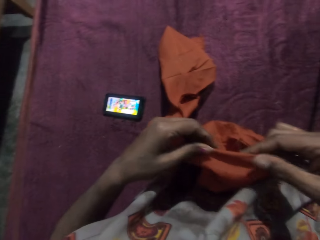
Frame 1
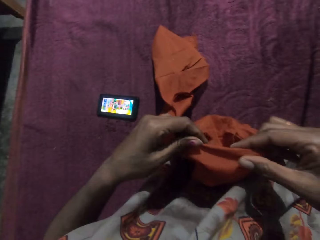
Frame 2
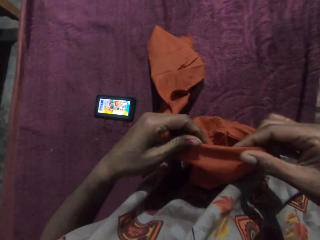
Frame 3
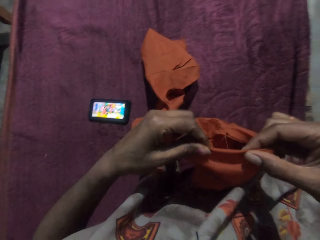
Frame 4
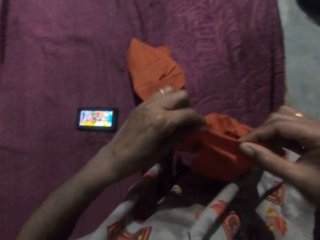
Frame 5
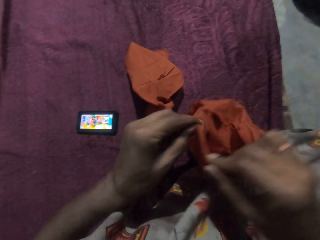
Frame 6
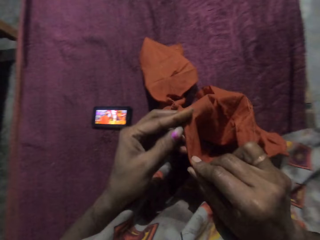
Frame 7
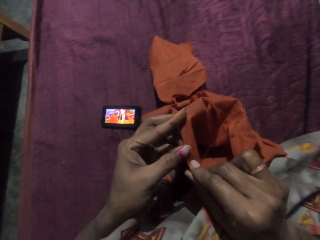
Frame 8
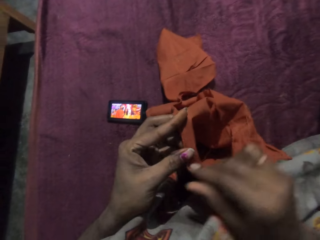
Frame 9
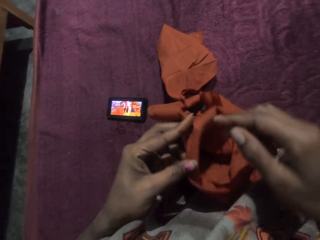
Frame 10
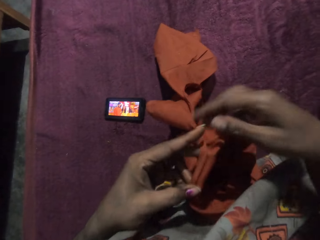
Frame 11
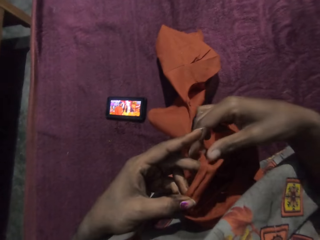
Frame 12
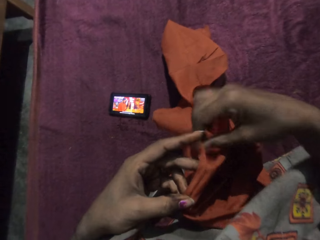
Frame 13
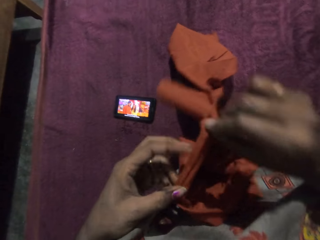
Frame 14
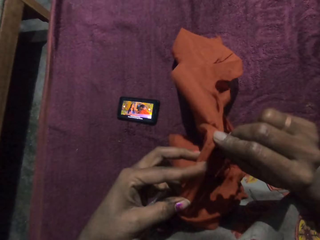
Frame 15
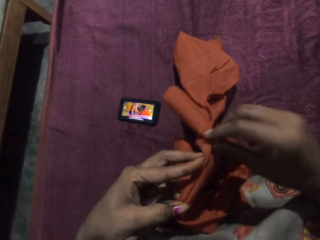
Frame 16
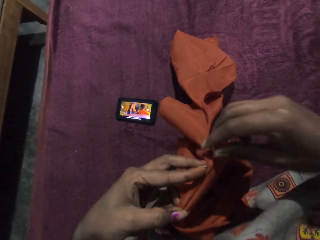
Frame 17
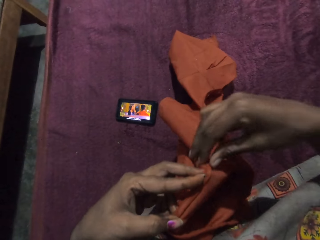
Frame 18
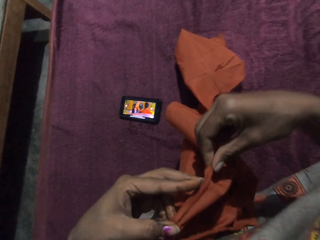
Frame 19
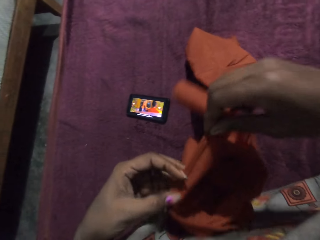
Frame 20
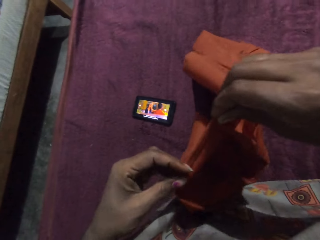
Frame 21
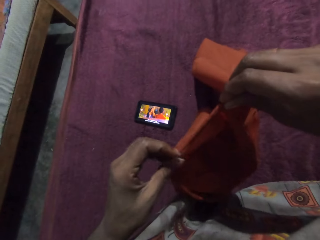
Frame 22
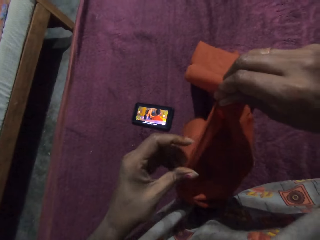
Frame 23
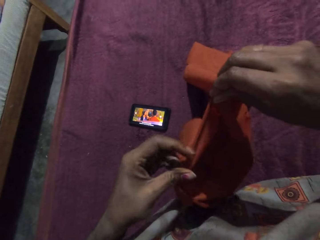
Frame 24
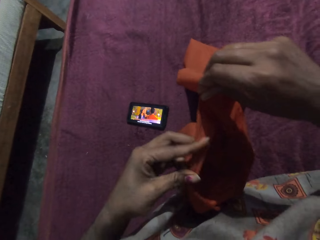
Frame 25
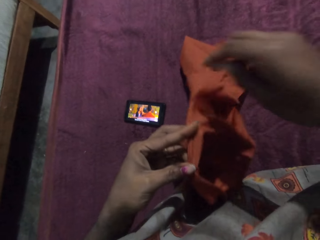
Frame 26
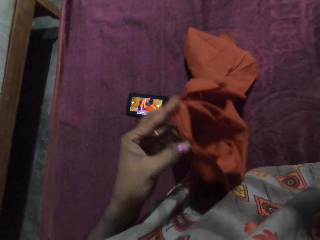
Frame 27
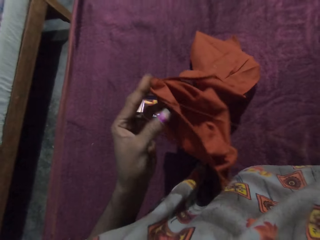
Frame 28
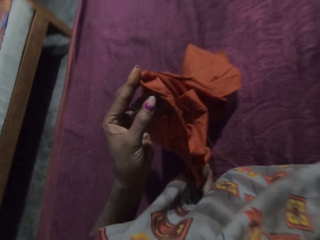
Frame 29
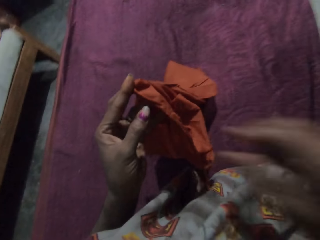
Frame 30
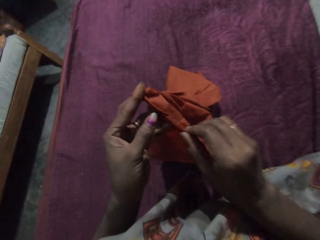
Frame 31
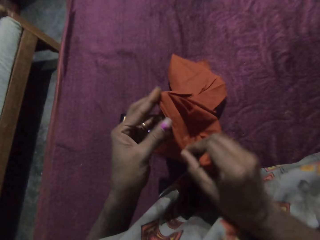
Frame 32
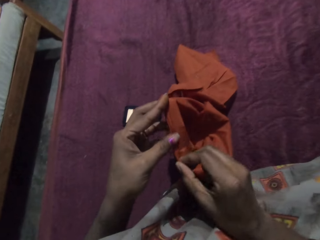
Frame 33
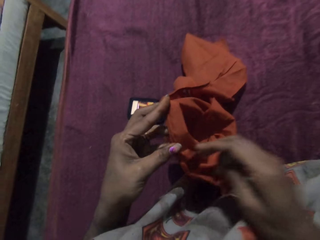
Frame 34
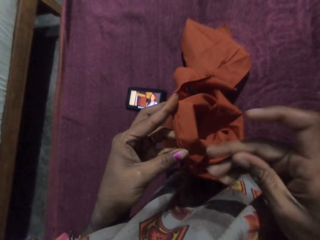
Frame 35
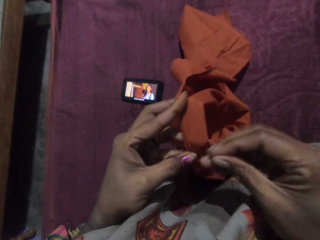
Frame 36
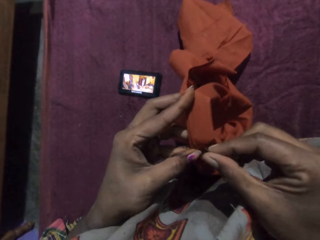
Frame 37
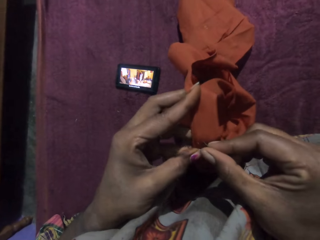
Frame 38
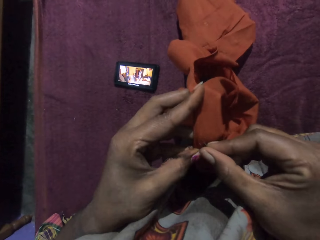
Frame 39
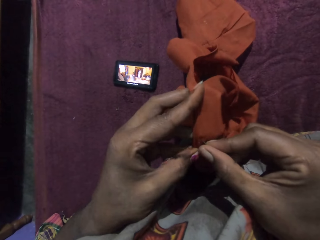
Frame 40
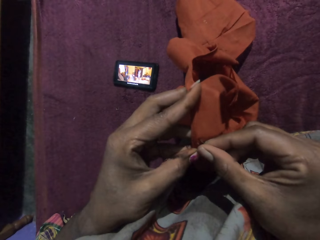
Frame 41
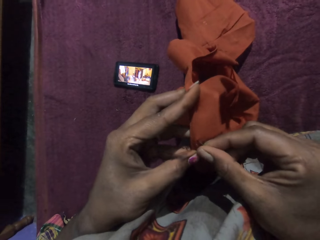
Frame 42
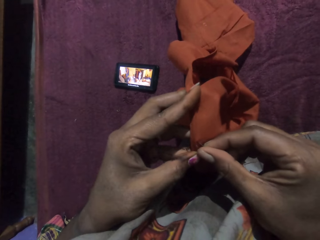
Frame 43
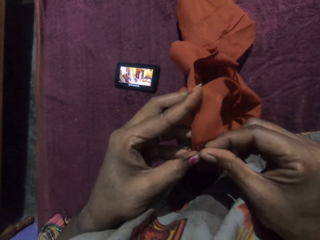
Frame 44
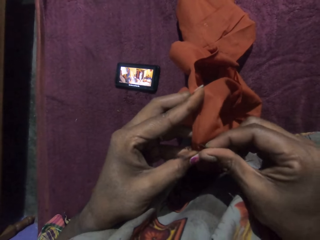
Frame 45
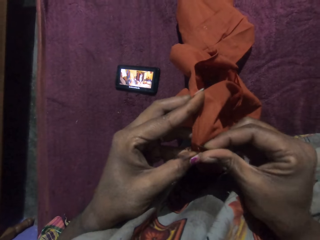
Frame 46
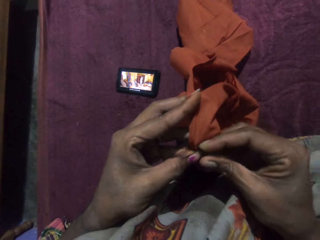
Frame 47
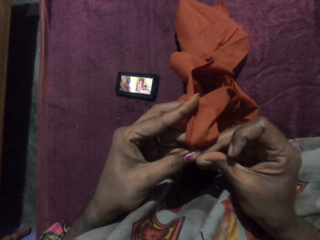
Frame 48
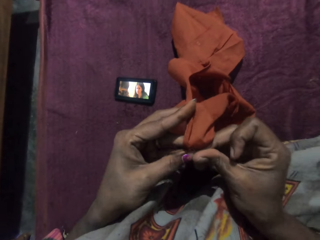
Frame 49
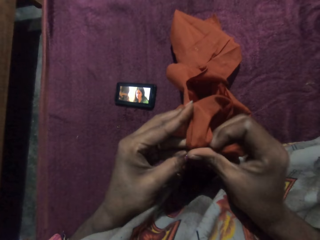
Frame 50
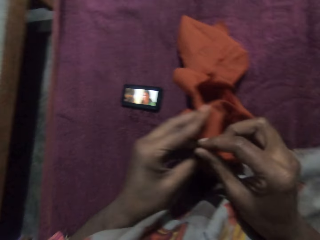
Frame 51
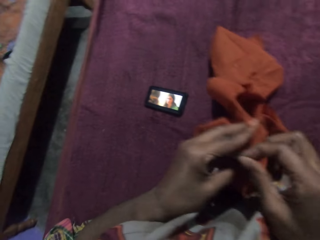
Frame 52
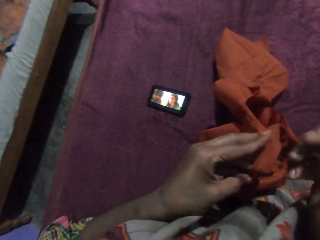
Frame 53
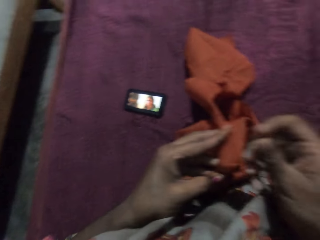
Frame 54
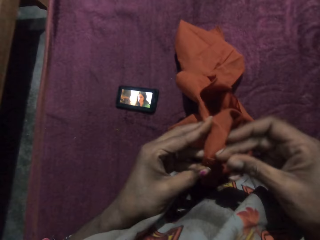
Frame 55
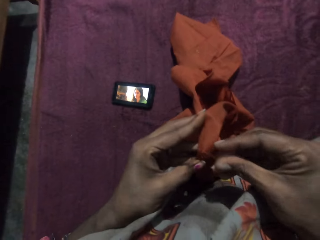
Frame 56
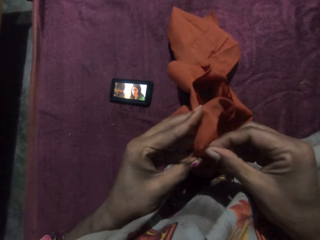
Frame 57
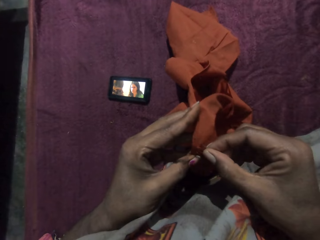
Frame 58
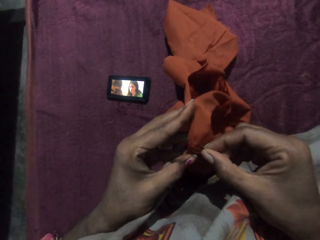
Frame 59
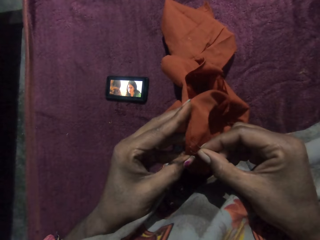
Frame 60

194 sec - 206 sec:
The camera wearer folds the cloth. She touches her face with her right hand. She sews the piece of cloth in her left hand with the needle and the thread in her right hand in the house.

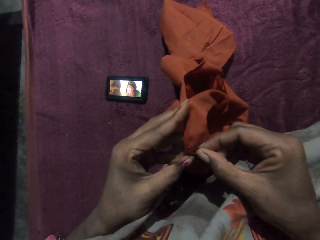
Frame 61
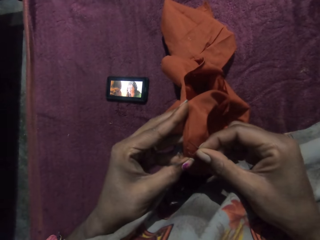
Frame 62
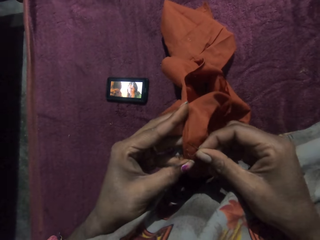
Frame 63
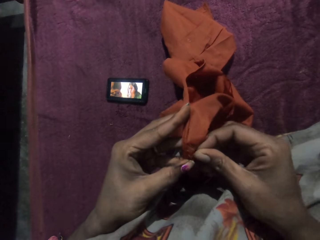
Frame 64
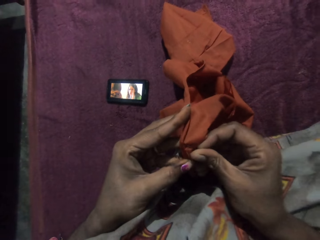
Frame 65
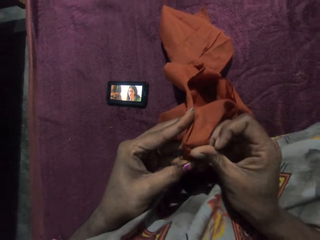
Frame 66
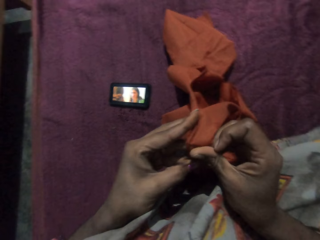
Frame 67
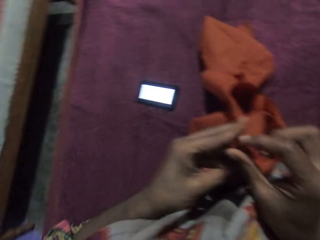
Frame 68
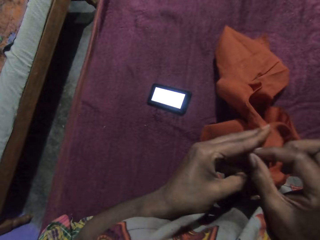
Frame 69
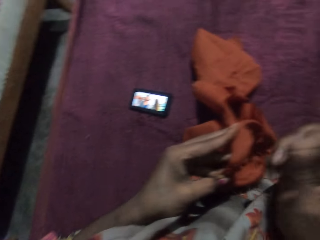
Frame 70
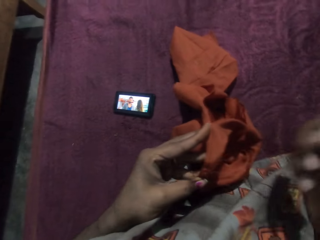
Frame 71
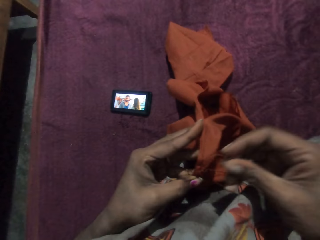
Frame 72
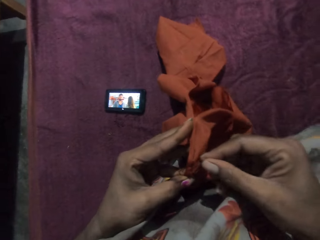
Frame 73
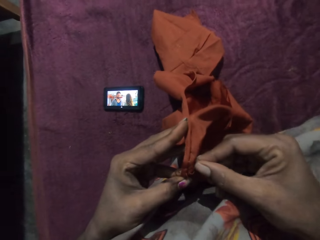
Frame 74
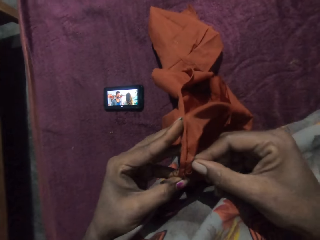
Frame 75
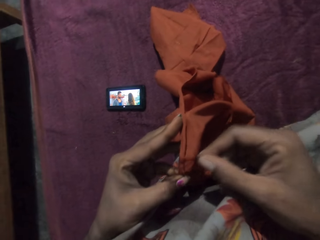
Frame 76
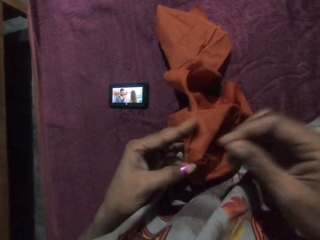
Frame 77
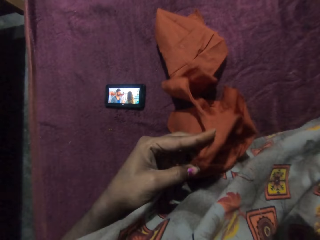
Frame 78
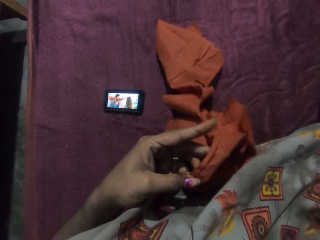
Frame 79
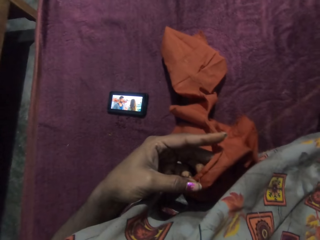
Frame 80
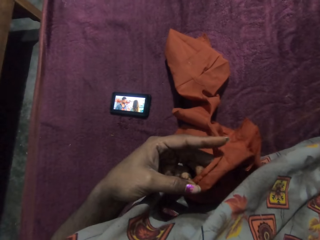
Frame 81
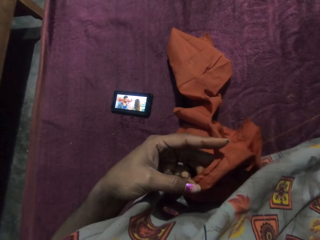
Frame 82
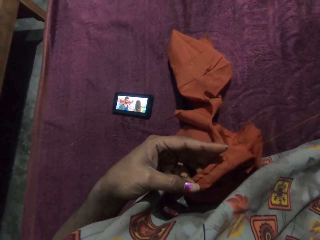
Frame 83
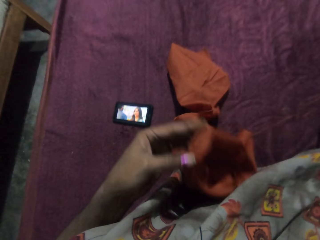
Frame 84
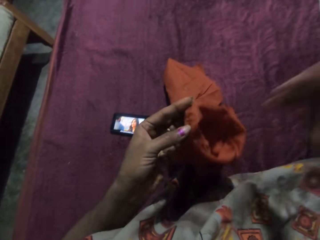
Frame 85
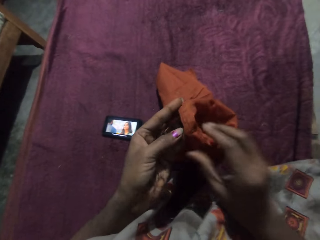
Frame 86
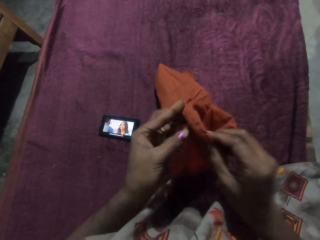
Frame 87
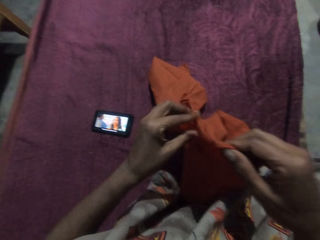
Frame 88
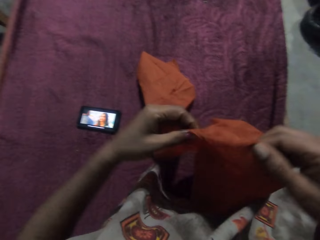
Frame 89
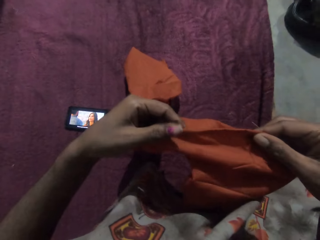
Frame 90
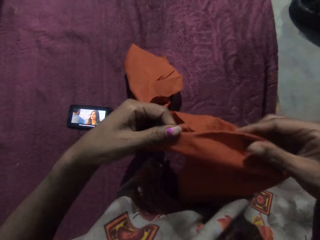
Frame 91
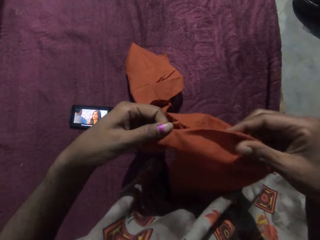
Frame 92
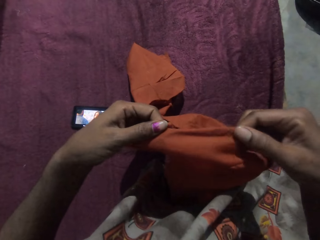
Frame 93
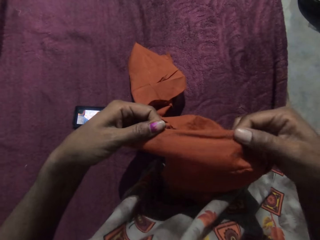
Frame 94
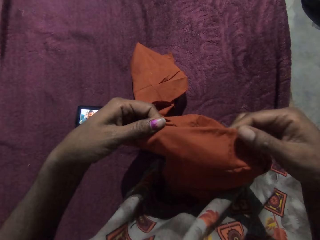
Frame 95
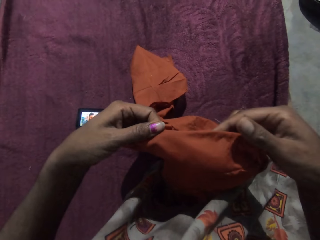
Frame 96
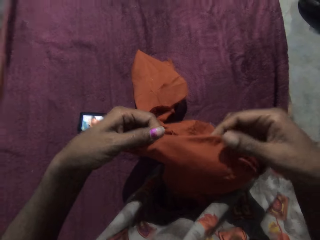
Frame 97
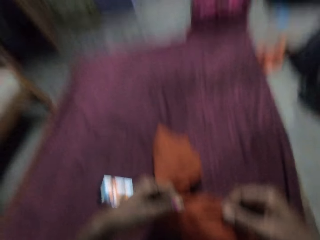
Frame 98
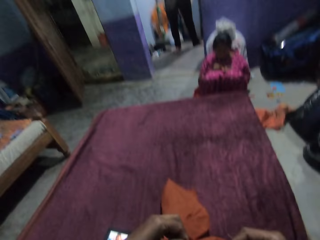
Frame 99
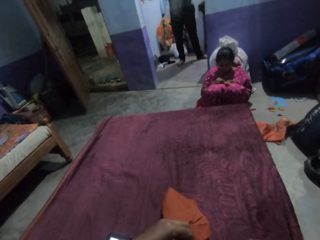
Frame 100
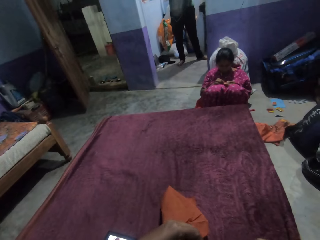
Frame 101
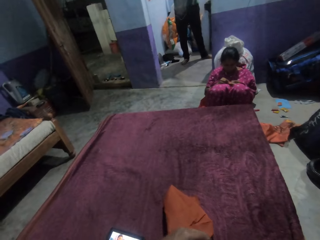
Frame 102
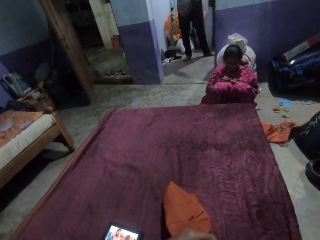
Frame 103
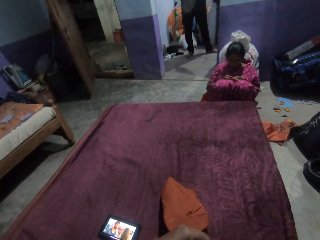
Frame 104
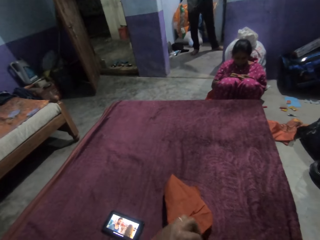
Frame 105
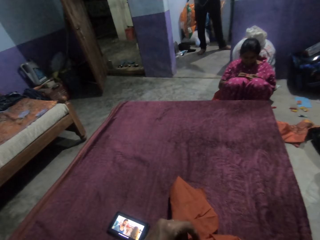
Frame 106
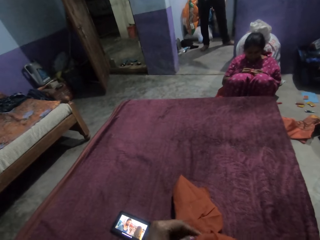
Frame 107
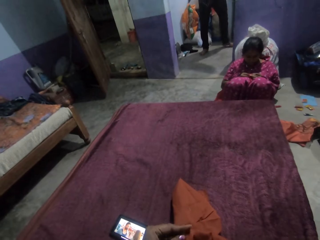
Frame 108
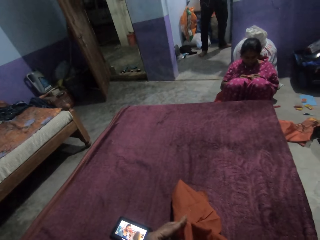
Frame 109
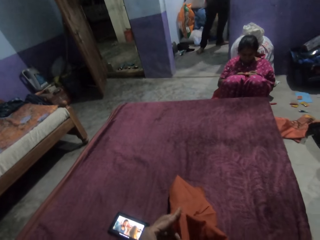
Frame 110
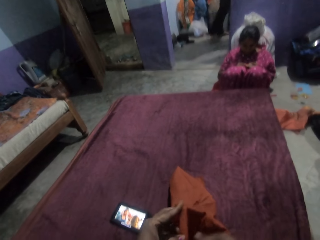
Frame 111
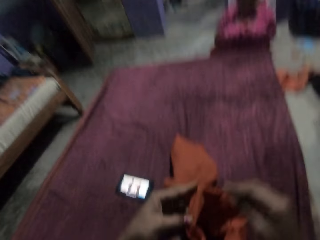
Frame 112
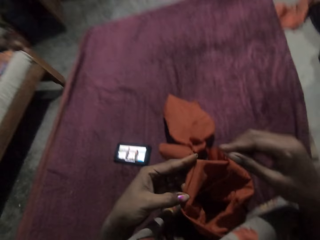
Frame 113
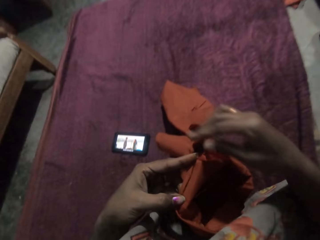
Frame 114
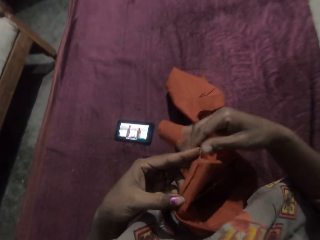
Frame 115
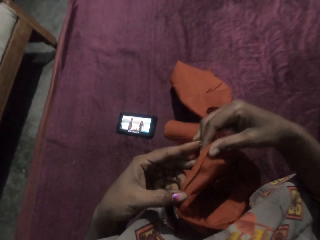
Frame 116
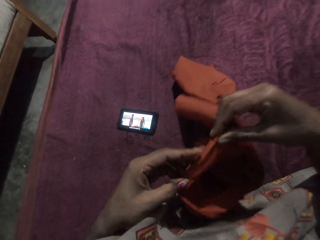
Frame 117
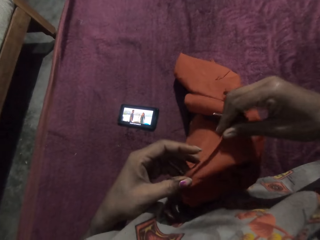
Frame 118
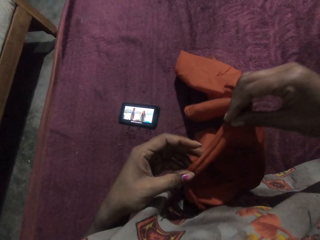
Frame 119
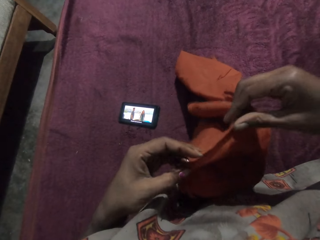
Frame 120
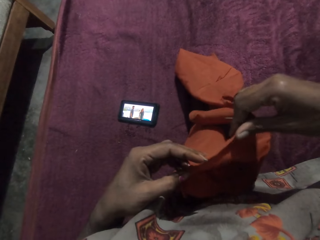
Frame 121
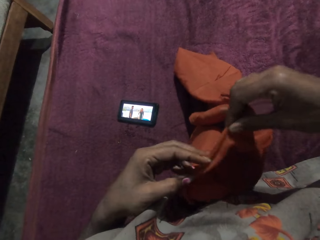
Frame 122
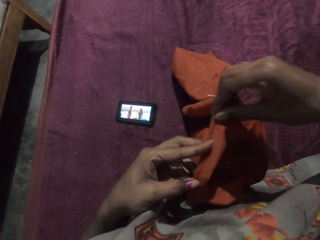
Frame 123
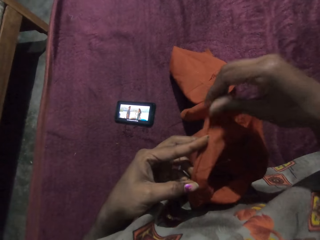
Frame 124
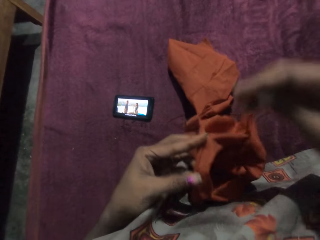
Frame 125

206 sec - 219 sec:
The camera wearer adjusts the piece of cloth with both hands. They look at the cloth and look around the house. They interact with the man. The man walks into a kitchen. The camera wearer folds the cloth.
